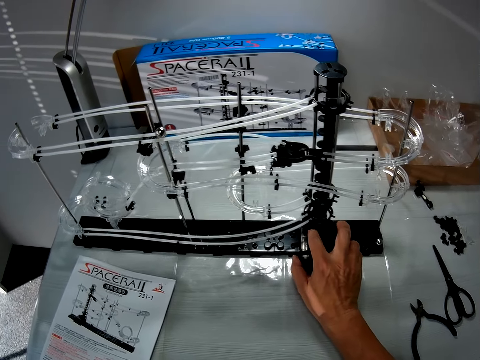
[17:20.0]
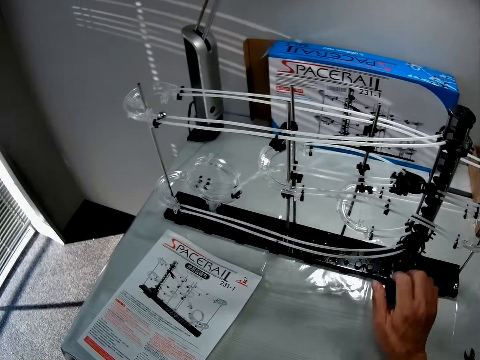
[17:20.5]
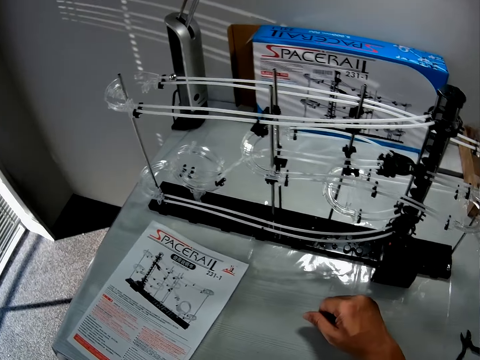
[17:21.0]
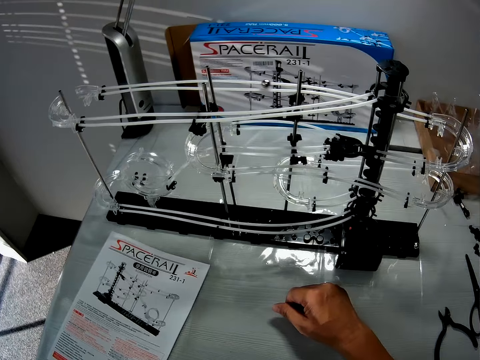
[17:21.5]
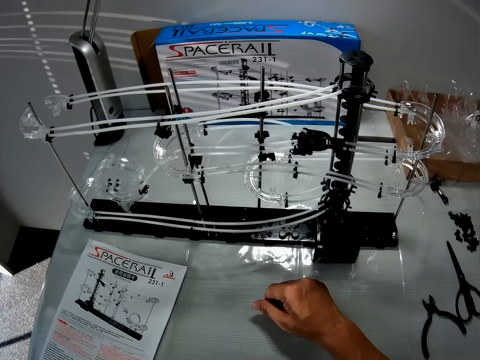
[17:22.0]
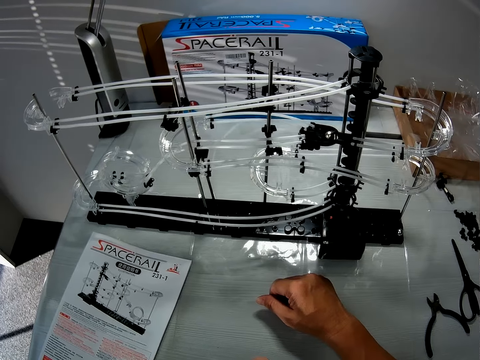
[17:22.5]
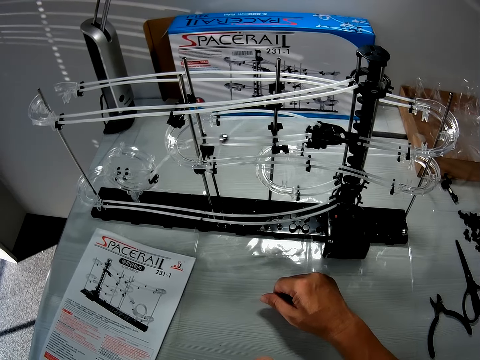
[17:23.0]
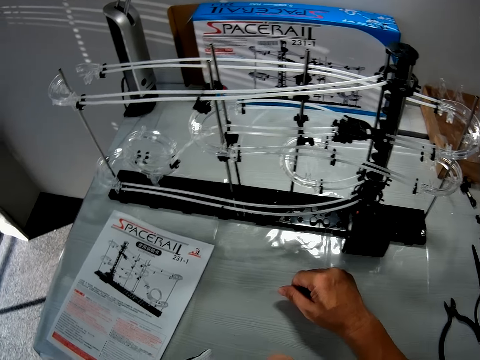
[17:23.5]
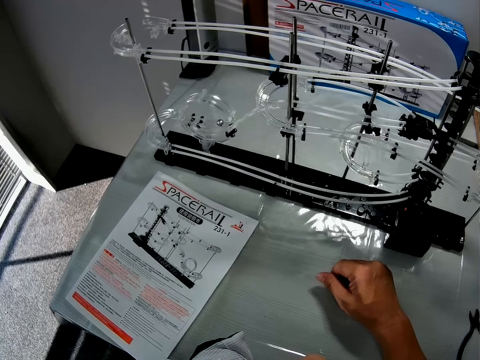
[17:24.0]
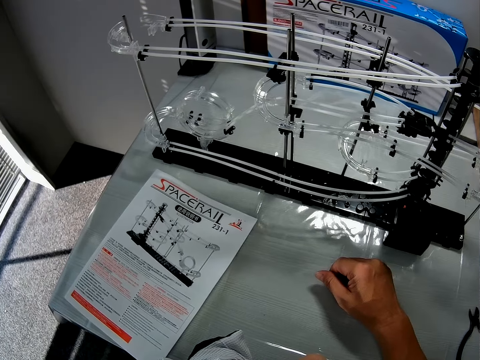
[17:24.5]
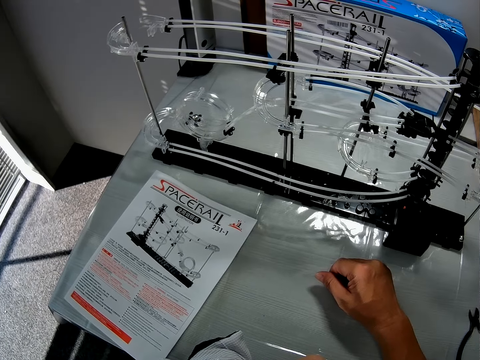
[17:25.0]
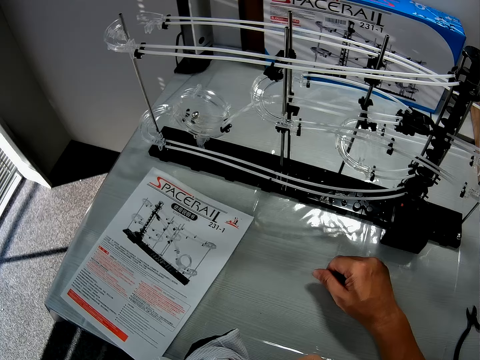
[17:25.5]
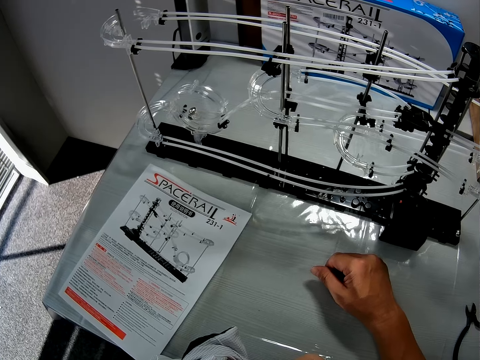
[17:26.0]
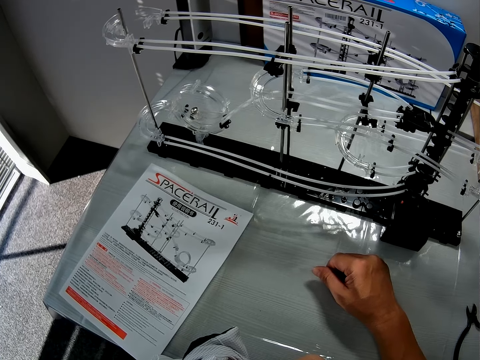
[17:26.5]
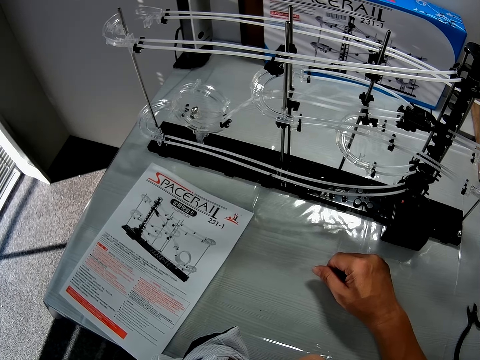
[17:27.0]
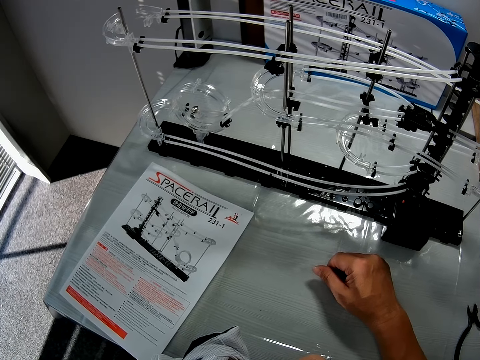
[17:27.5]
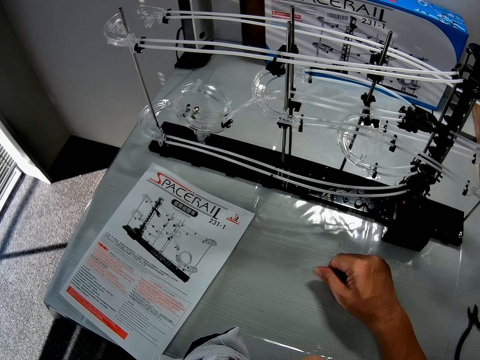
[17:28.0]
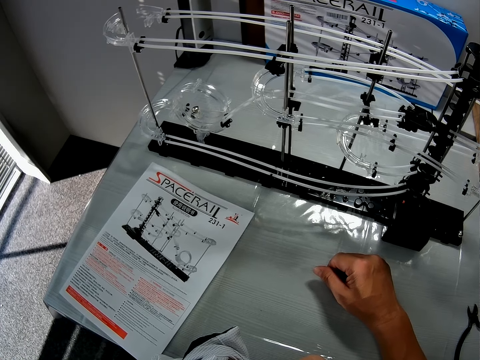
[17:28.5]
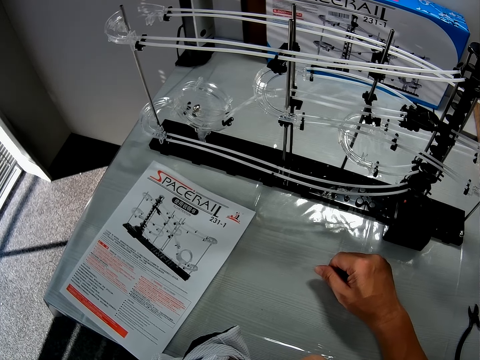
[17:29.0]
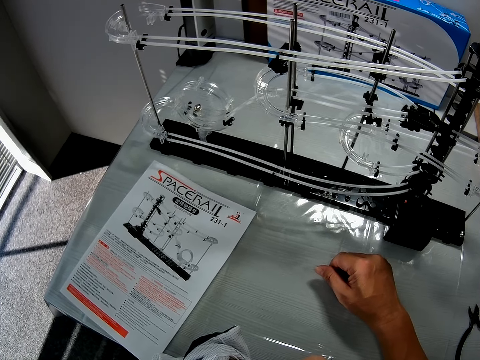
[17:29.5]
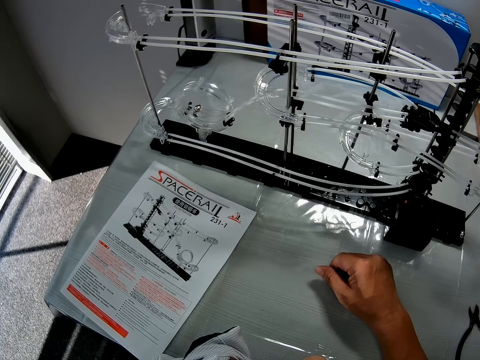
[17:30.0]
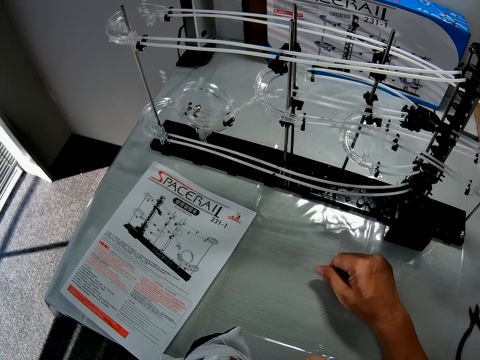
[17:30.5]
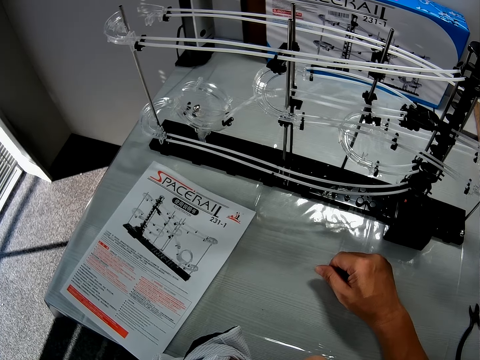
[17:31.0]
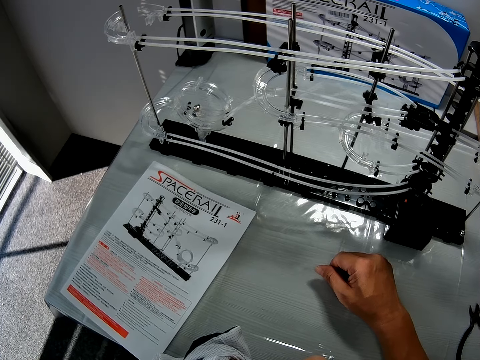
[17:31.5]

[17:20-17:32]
The camera wearer turns off the roller coaster toy. They look at the steel ball movement.

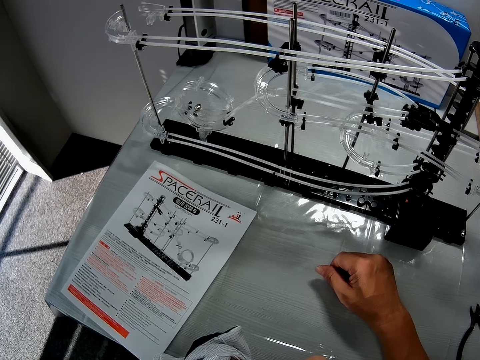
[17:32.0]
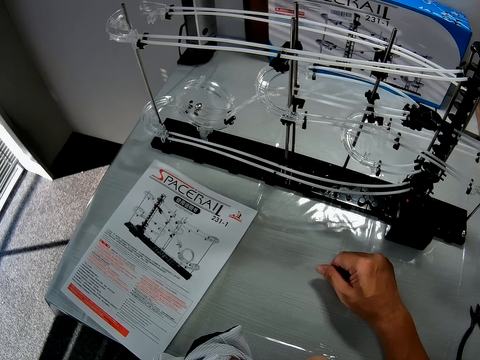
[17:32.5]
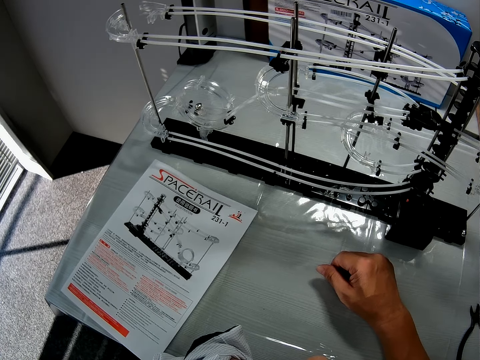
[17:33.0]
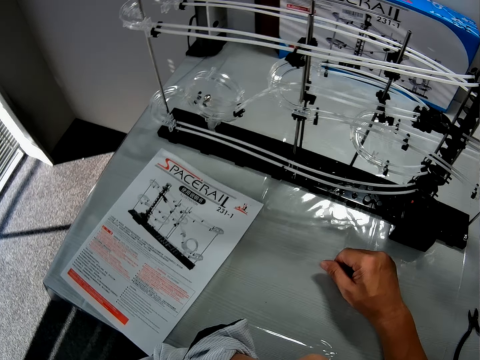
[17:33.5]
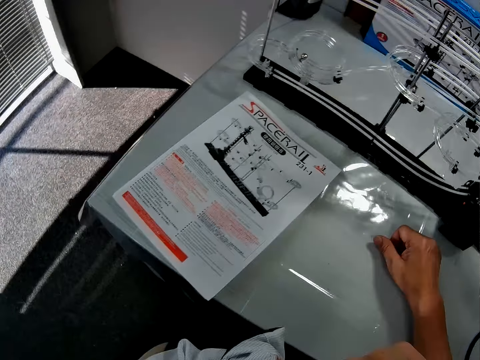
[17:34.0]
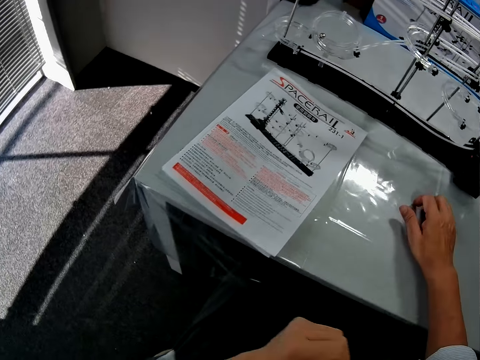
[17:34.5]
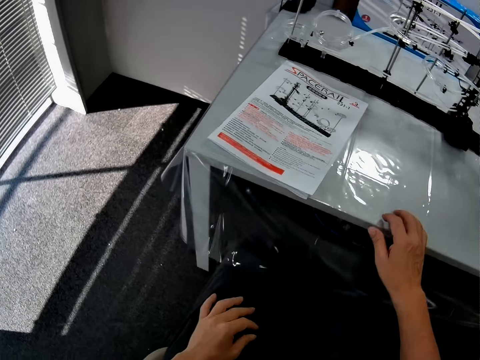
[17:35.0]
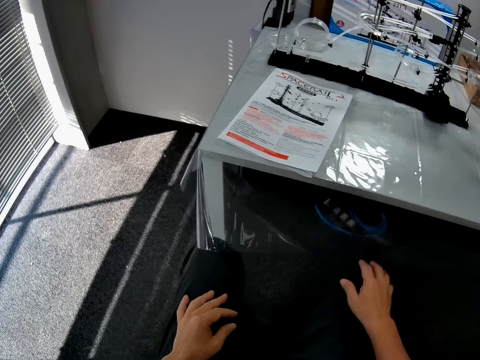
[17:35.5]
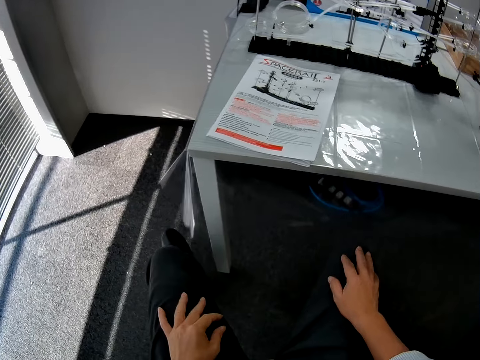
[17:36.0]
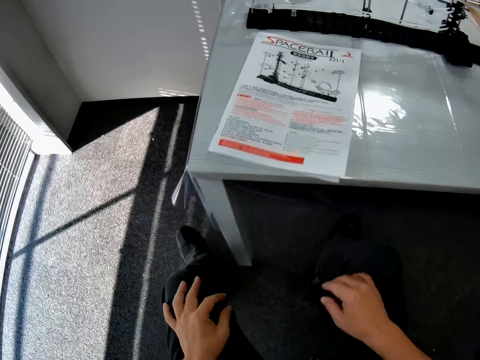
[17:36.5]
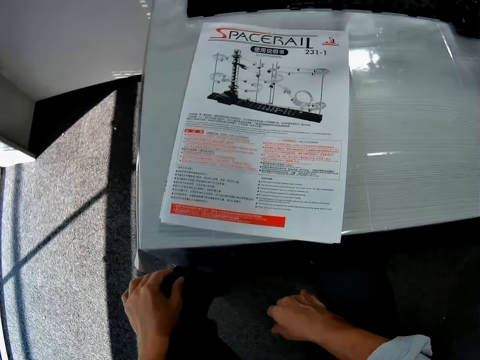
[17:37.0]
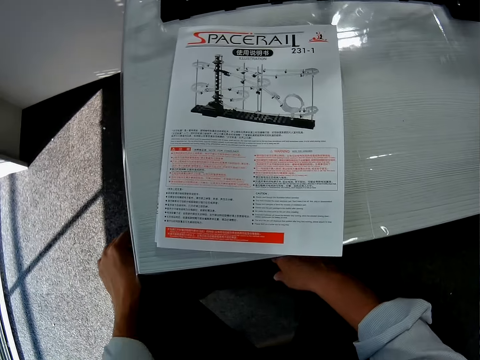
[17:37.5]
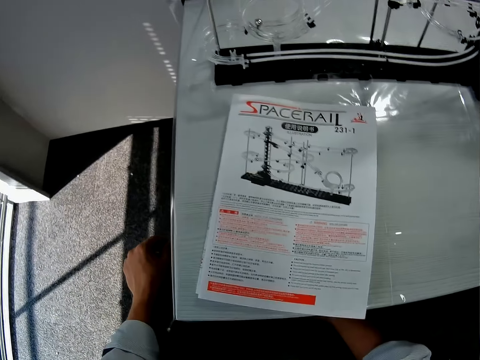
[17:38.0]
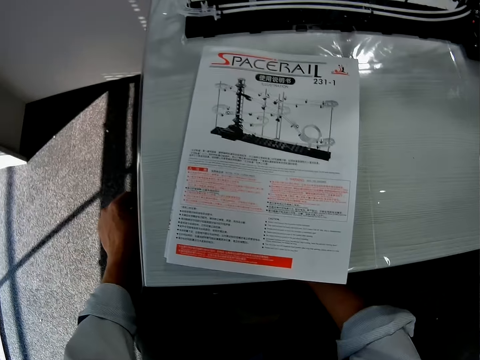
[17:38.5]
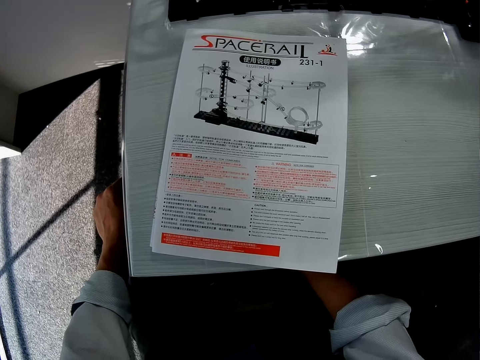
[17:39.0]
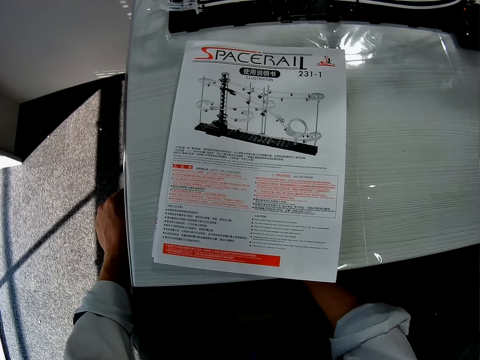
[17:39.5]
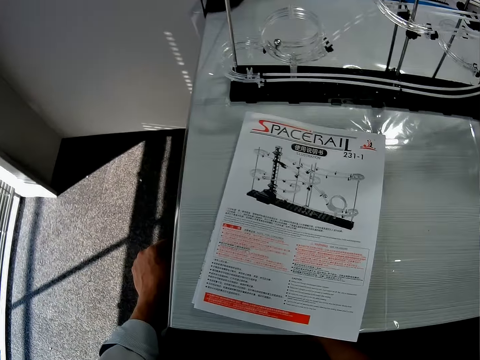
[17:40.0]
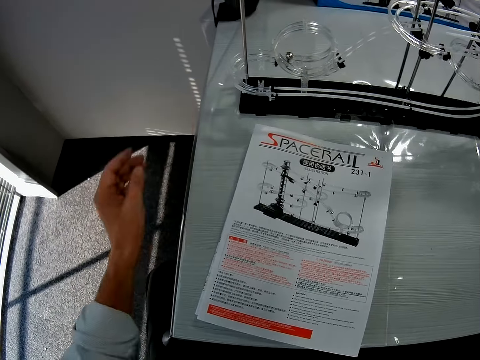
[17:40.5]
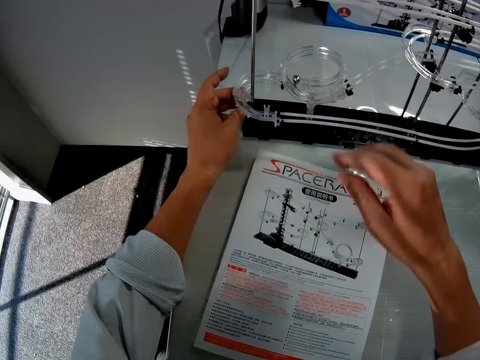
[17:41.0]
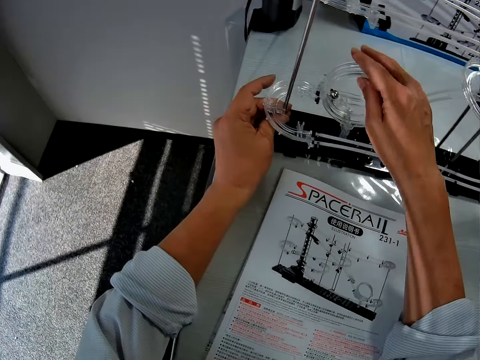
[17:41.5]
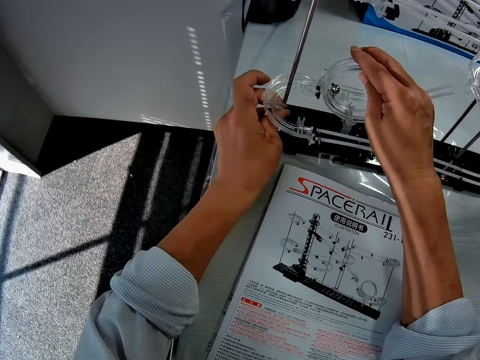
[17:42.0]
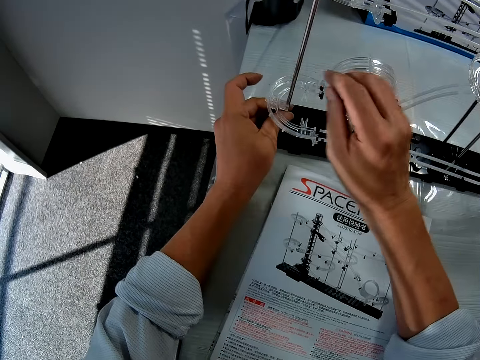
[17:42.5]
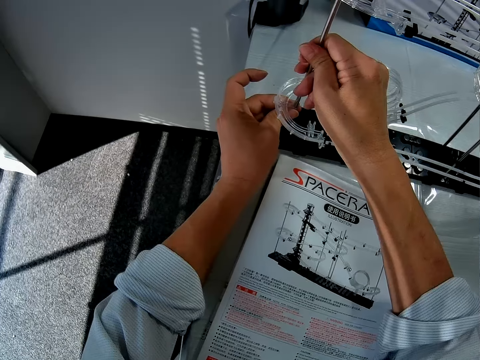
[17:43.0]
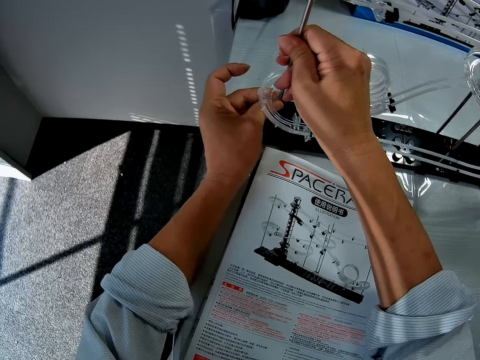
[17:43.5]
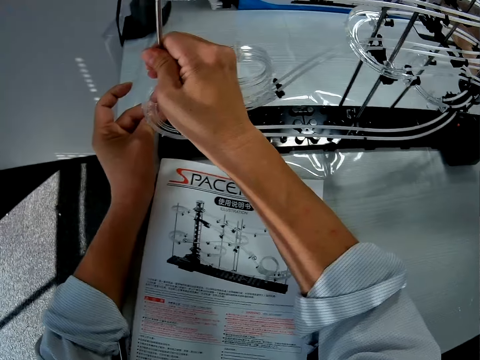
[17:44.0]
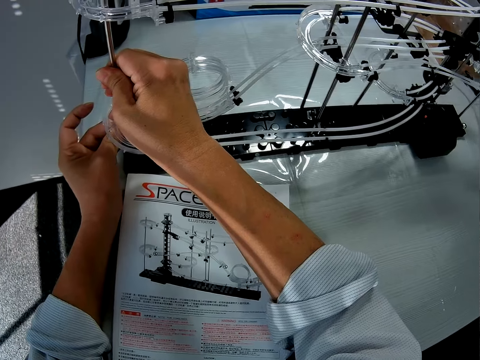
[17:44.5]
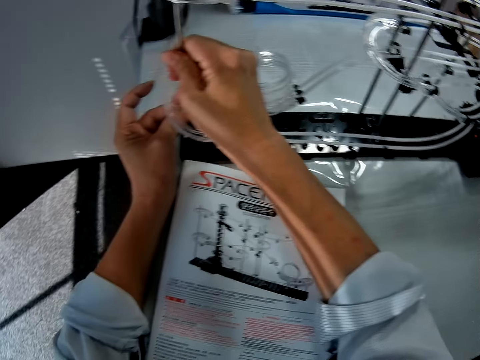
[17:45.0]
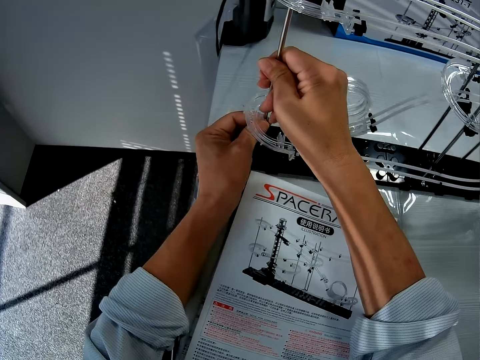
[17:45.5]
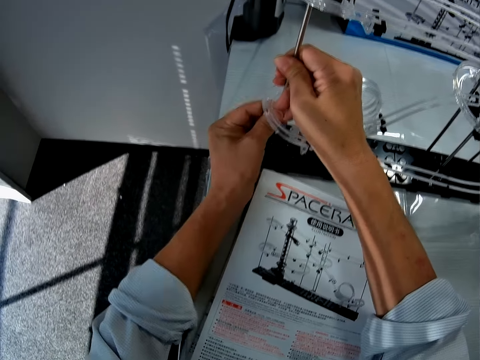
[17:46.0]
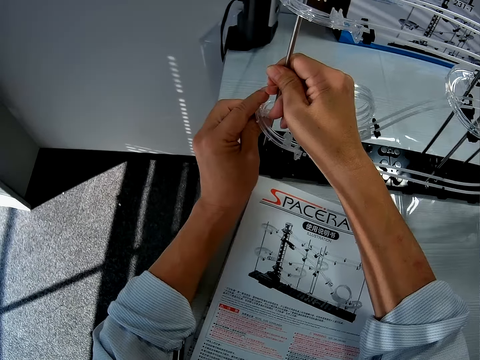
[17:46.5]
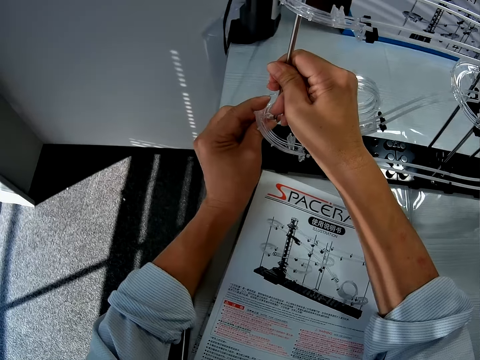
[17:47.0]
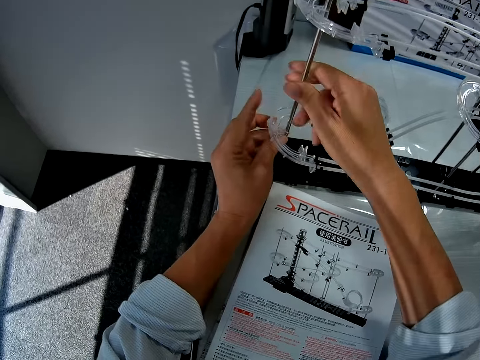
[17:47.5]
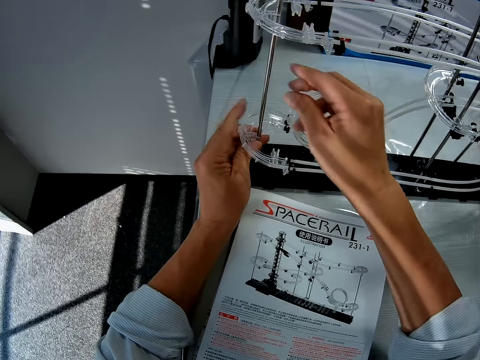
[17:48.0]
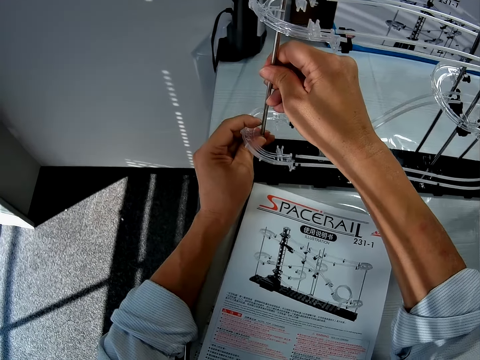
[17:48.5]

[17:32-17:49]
The camera wearer sits up. He places his hands on the lap. He looks at the space rail manual. He holds a shaft. He adjusts the shaft. He pushes corner part B up. He pushes corner part B down.
